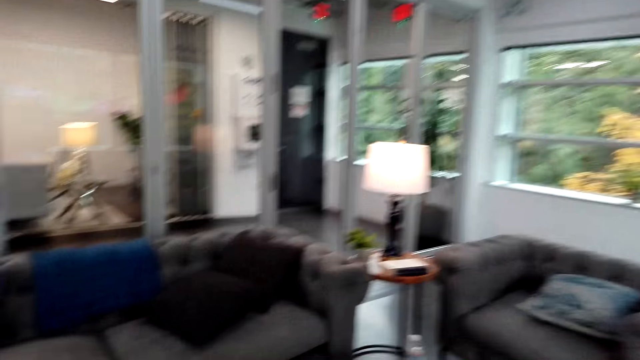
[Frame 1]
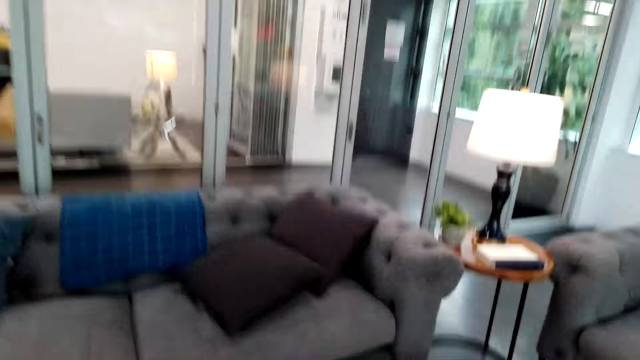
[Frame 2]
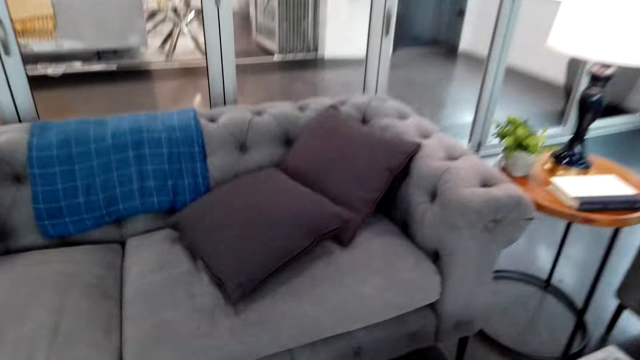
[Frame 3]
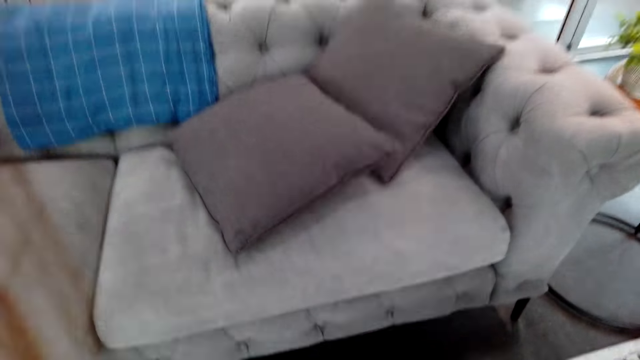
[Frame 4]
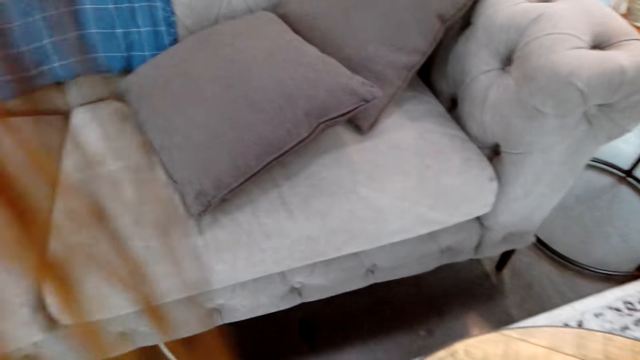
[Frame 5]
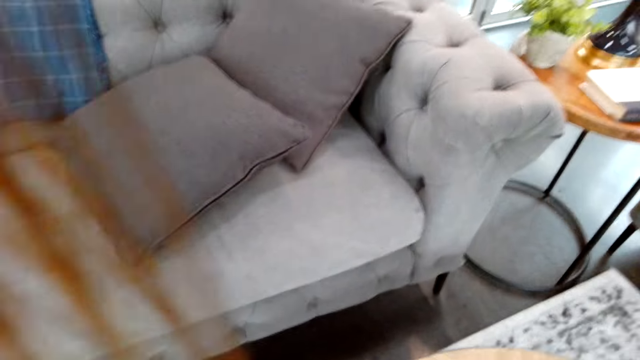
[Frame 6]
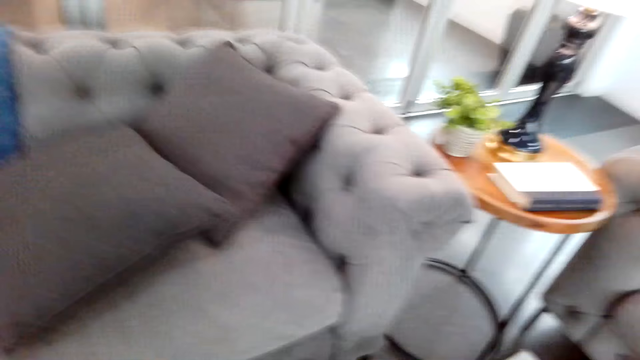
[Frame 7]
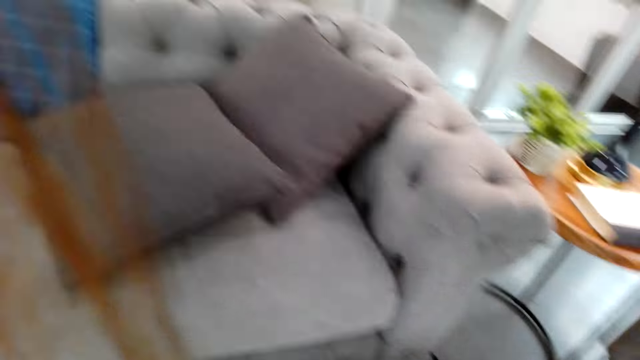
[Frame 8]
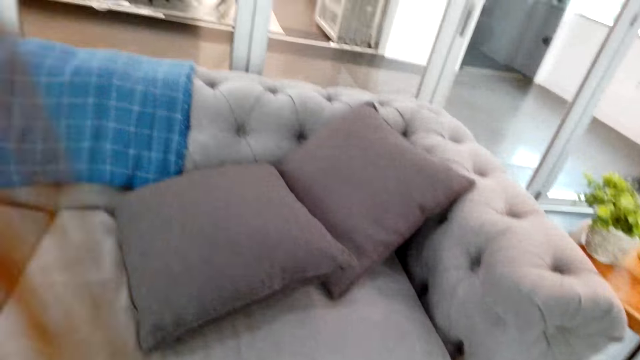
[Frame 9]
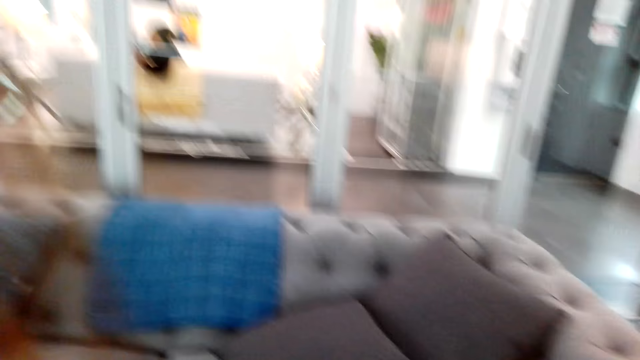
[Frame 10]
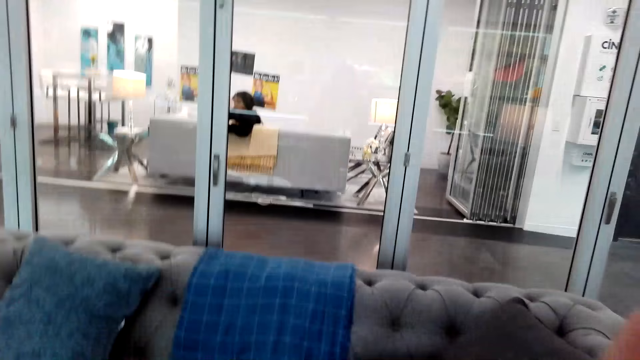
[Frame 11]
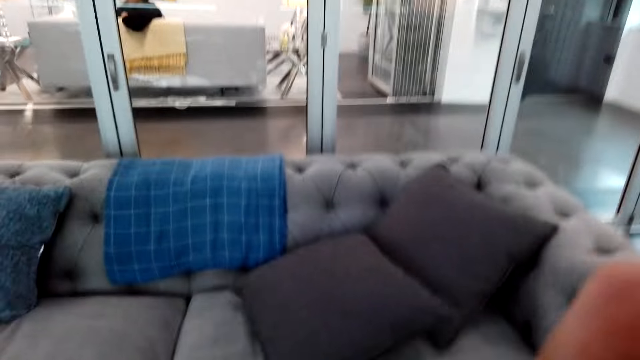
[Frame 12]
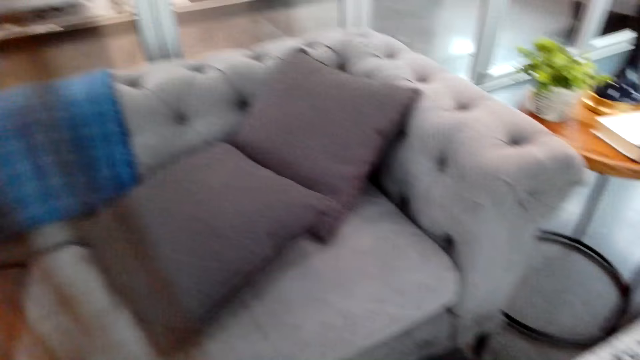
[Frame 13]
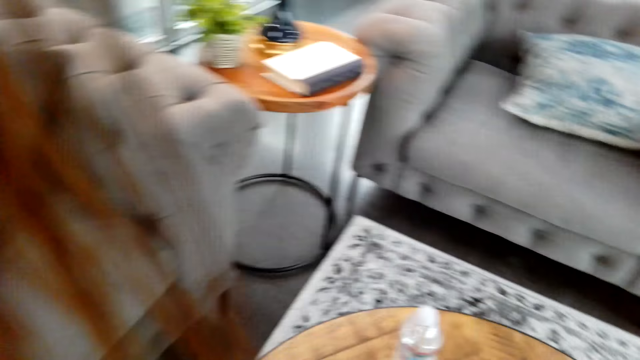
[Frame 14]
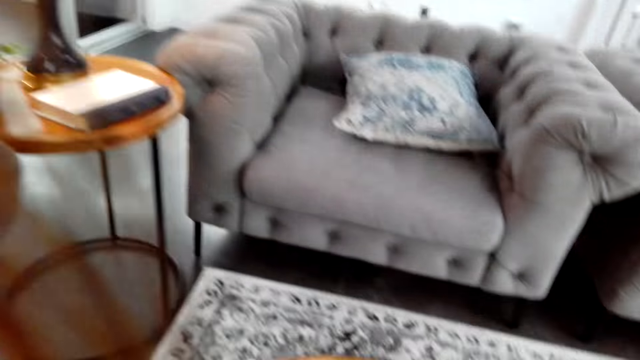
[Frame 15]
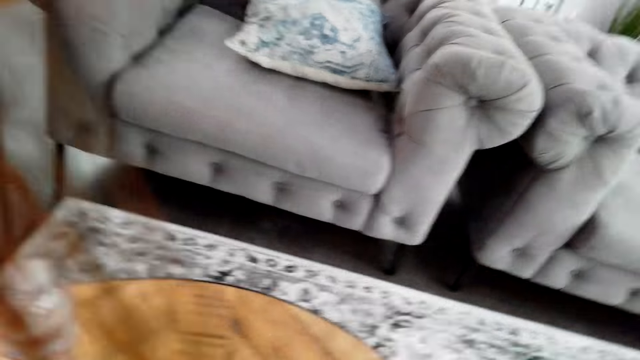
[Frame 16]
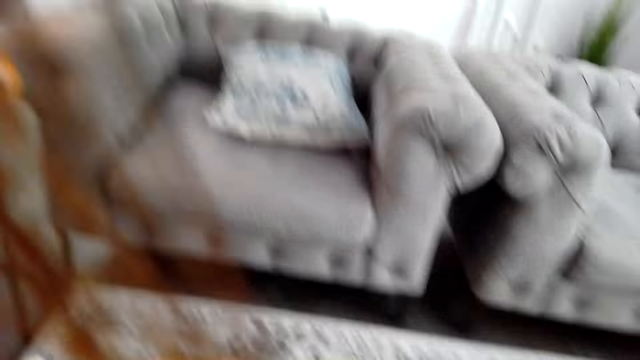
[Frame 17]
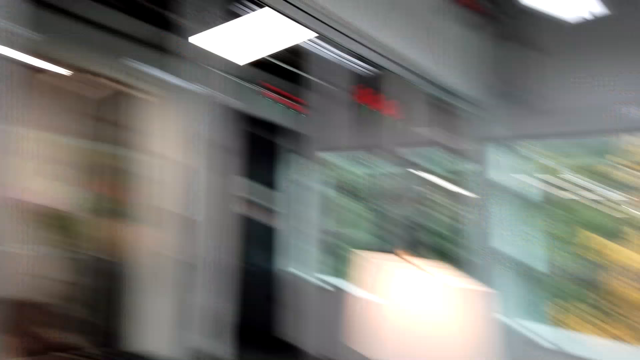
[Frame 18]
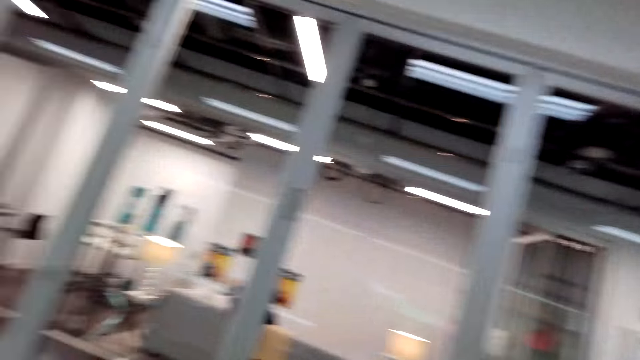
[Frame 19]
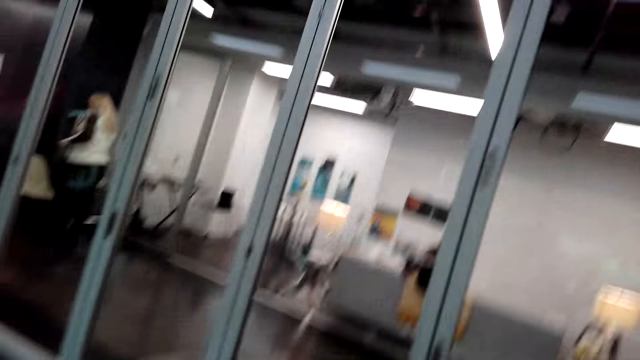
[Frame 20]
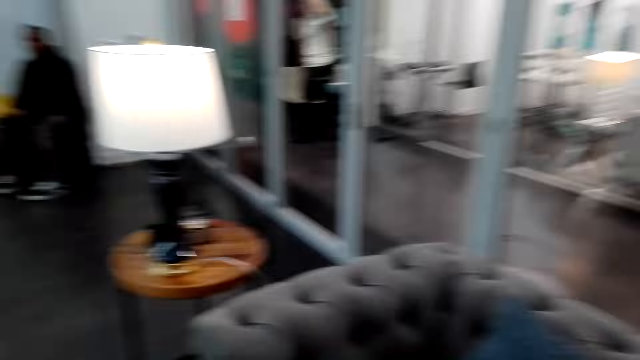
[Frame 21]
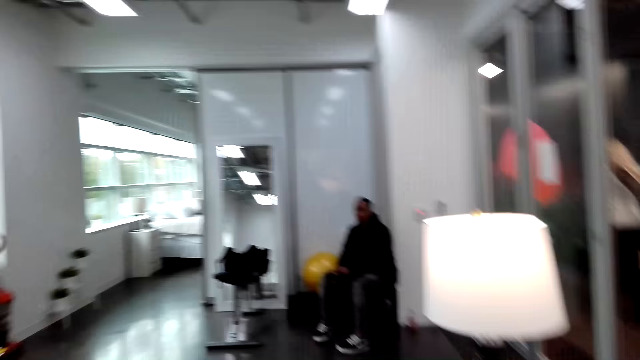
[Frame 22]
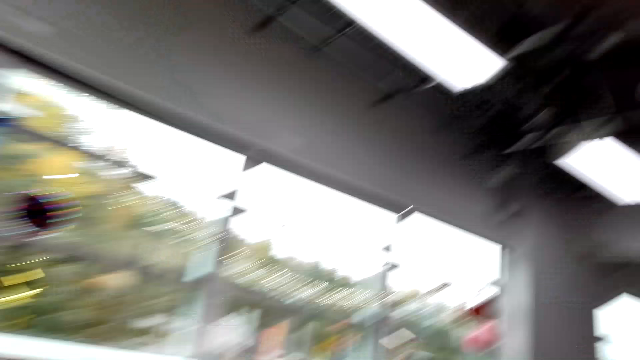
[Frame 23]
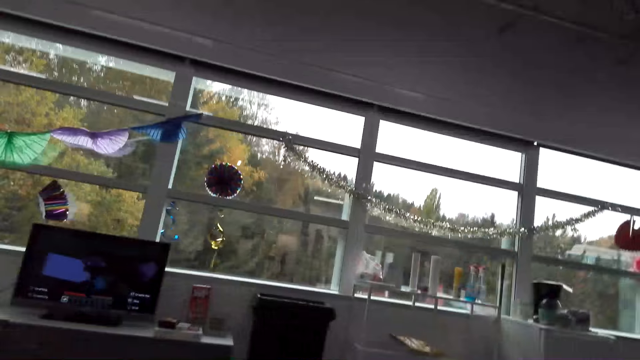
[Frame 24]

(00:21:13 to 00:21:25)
The camera wearer walks away.

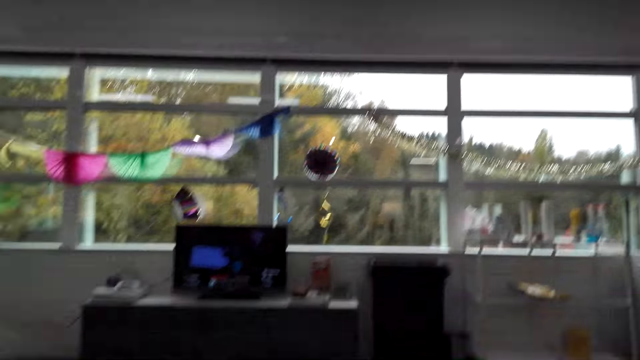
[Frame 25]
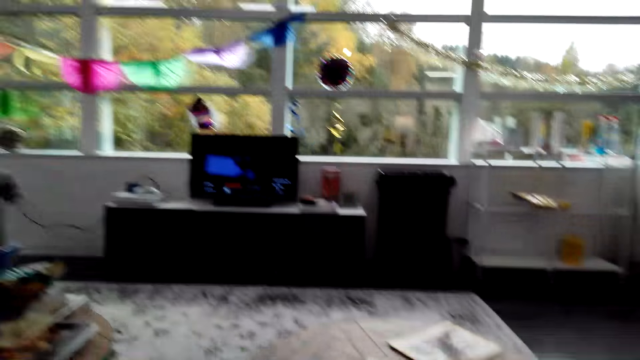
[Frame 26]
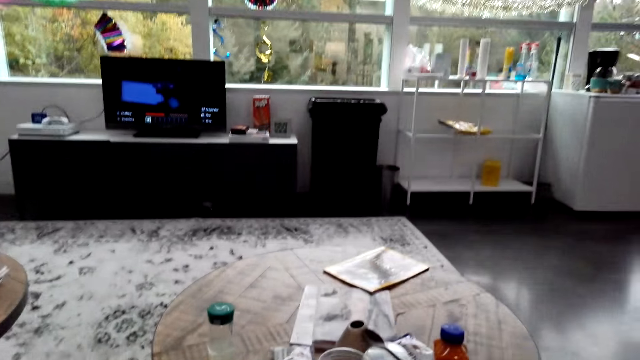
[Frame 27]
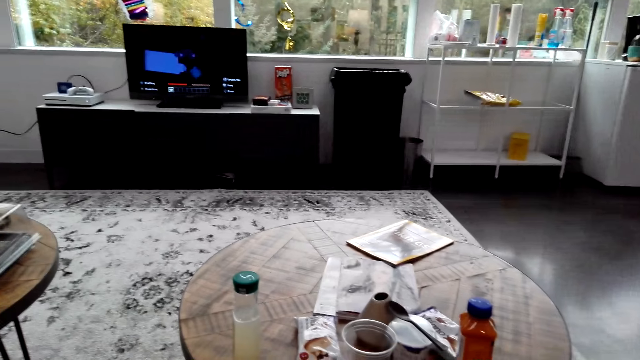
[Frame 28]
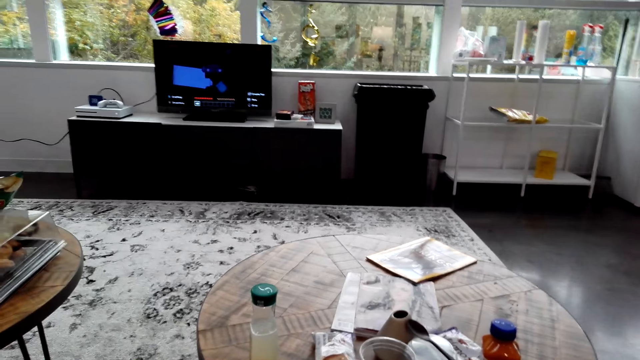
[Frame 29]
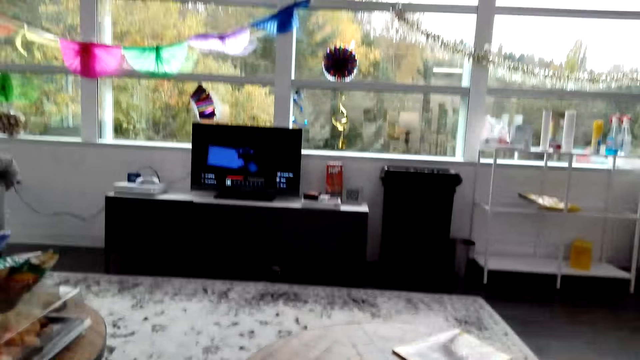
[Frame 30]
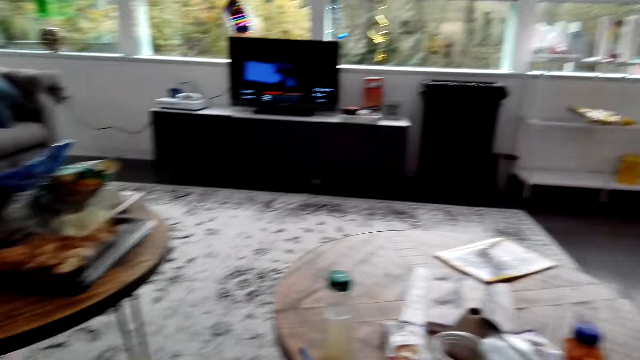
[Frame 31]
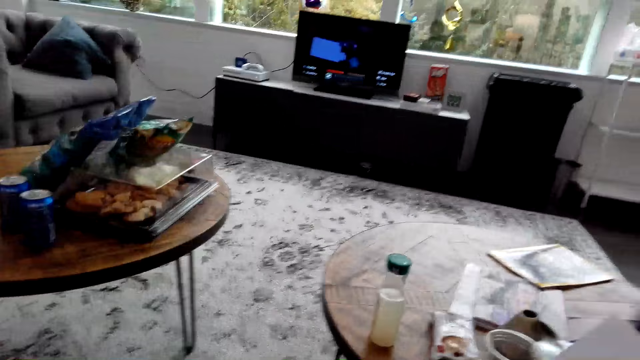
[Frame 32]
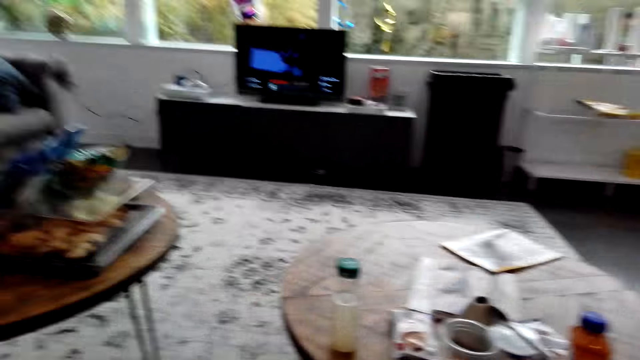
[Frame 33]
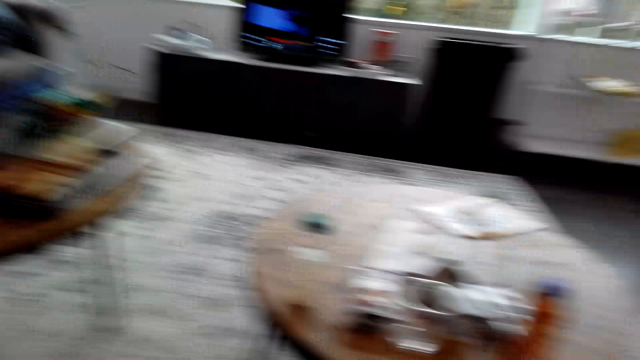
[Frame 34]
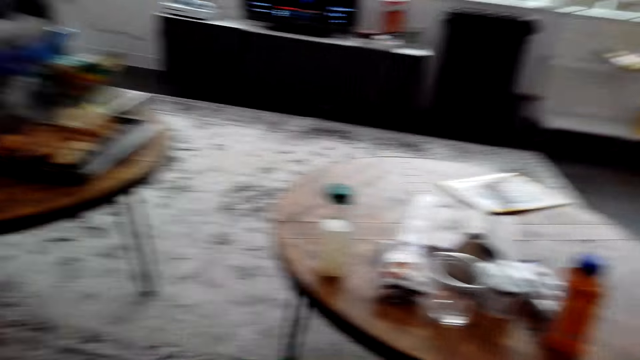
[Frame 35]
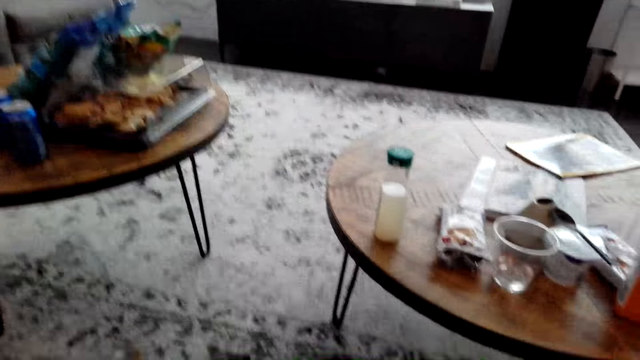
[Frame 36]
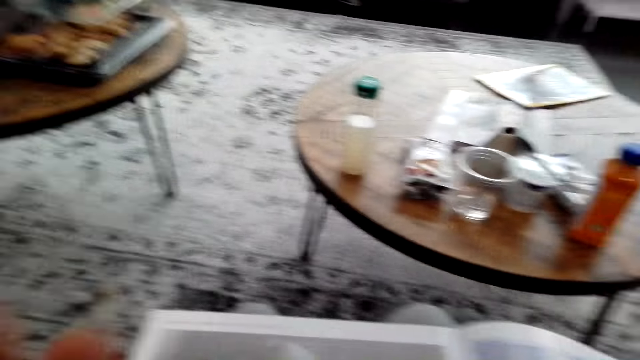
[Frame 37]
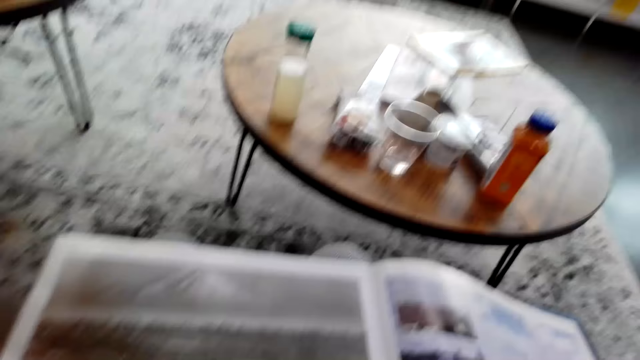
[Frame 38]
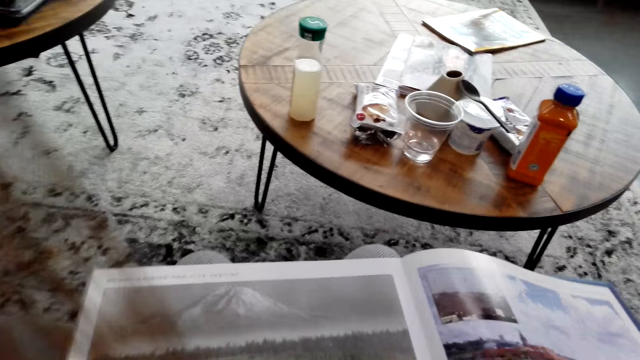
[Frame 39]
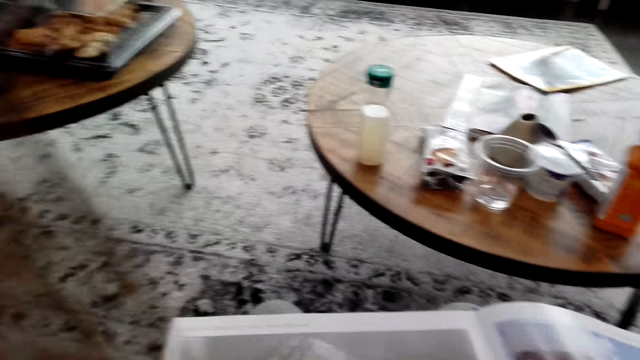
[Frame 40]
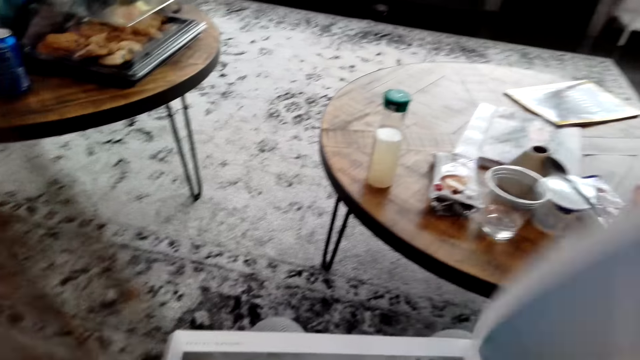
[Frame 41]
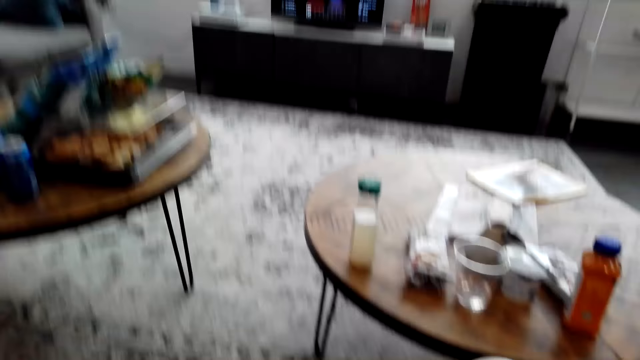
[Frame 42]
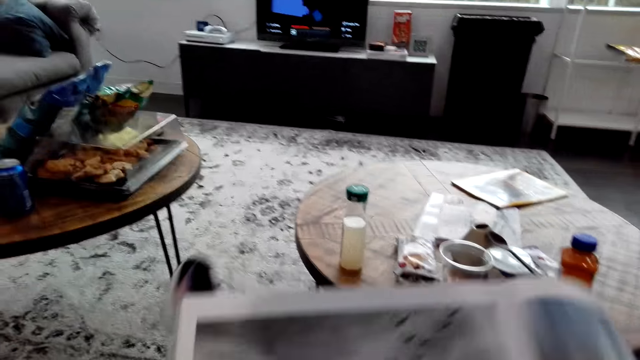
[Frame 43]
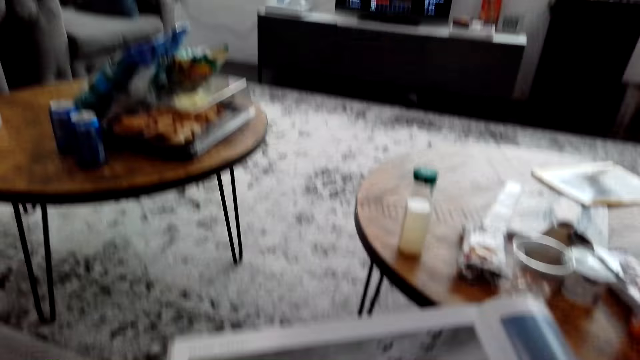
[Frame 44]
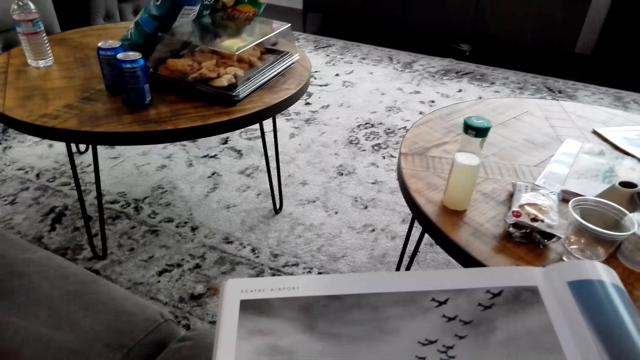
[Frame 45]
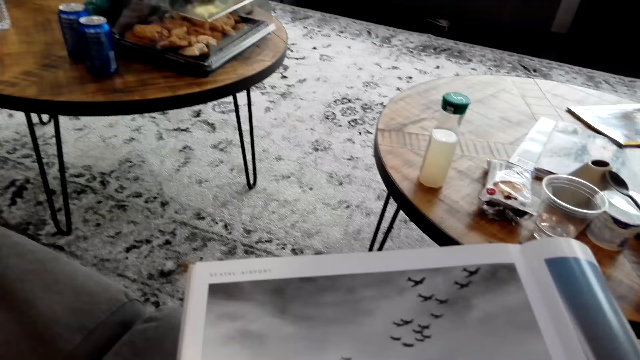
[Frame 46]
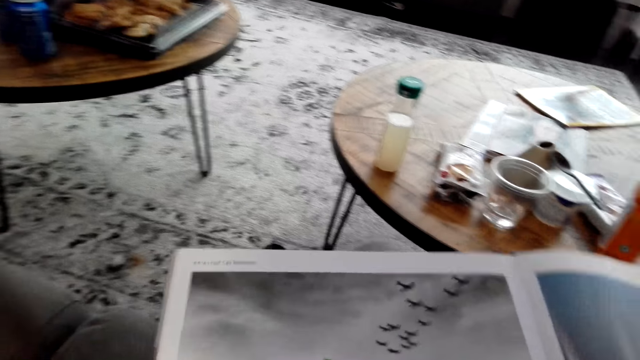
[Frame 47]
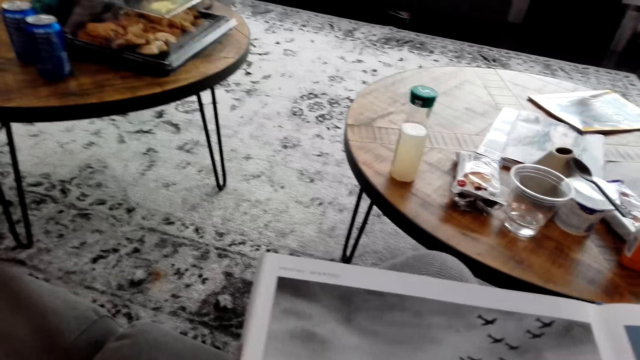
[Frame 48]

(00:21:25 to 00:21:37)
The camera wearer flips a book. They peruse the book.
